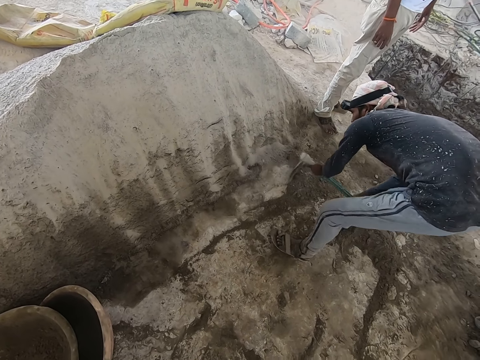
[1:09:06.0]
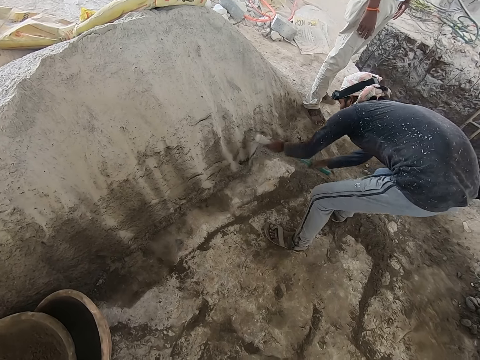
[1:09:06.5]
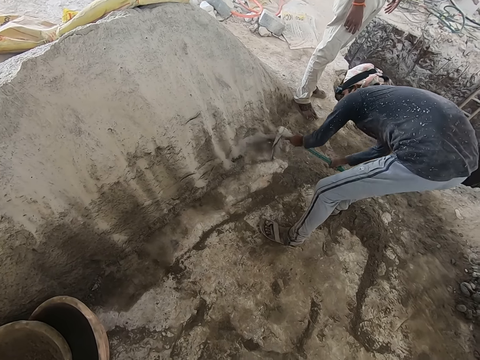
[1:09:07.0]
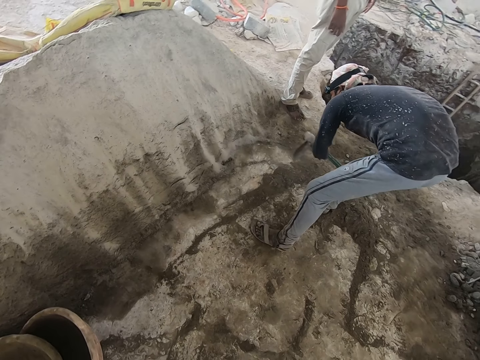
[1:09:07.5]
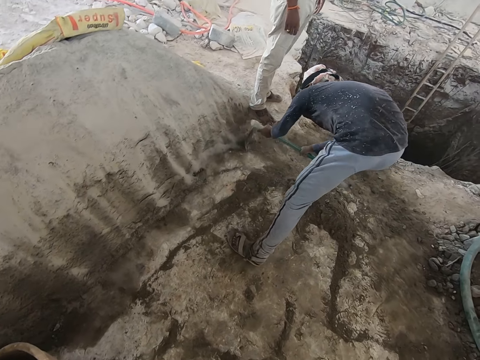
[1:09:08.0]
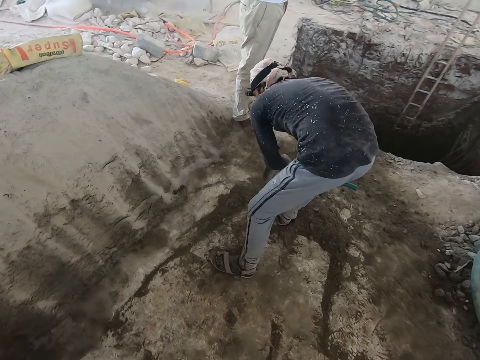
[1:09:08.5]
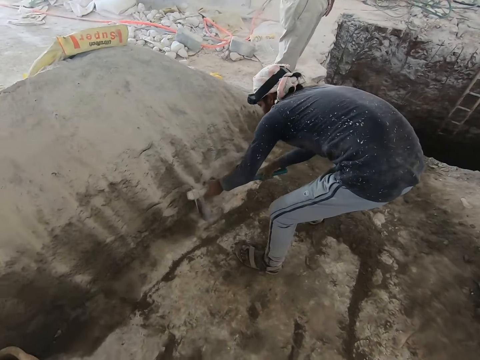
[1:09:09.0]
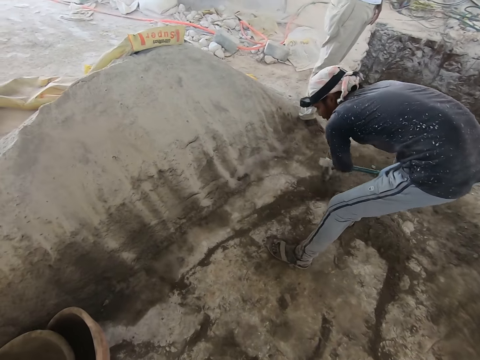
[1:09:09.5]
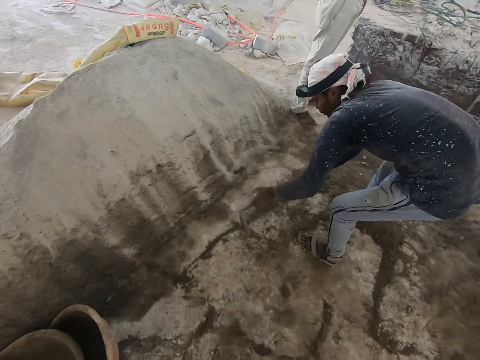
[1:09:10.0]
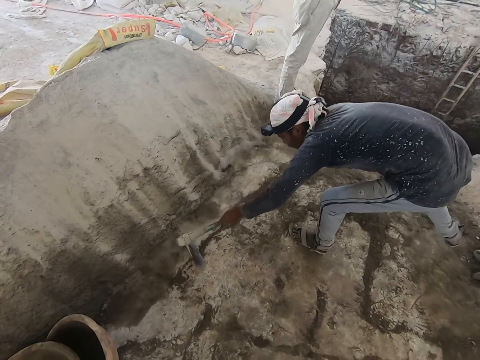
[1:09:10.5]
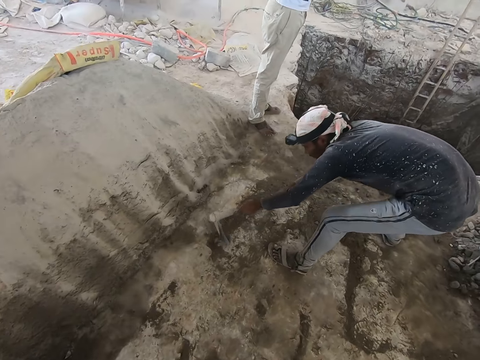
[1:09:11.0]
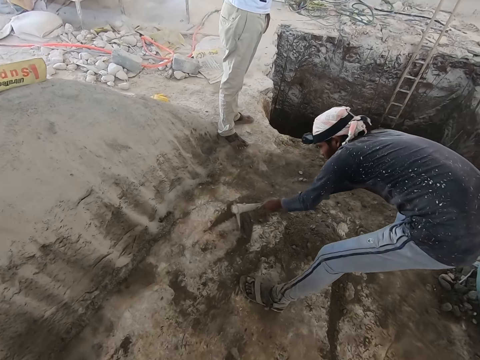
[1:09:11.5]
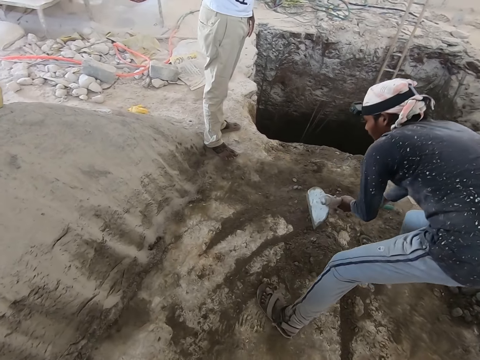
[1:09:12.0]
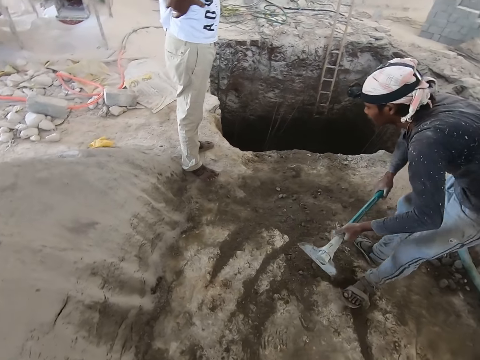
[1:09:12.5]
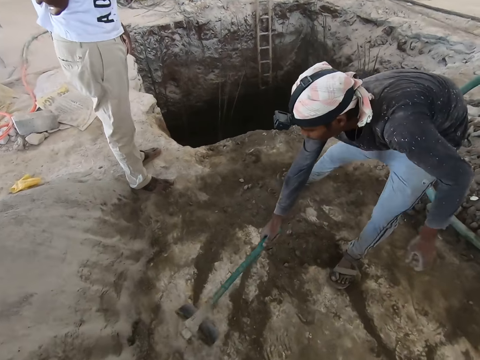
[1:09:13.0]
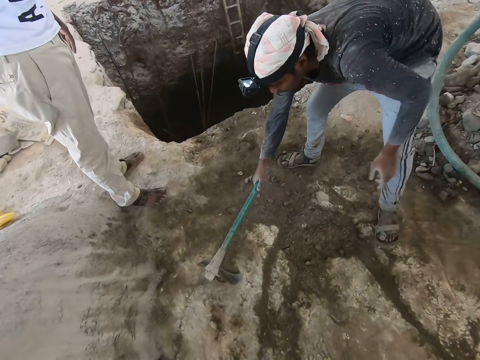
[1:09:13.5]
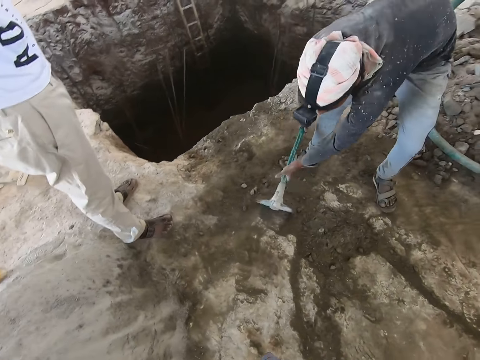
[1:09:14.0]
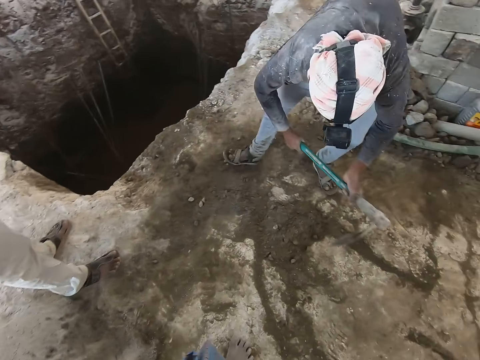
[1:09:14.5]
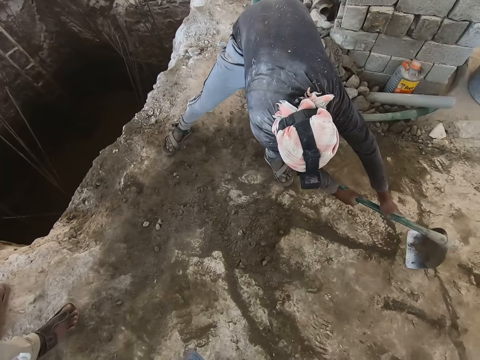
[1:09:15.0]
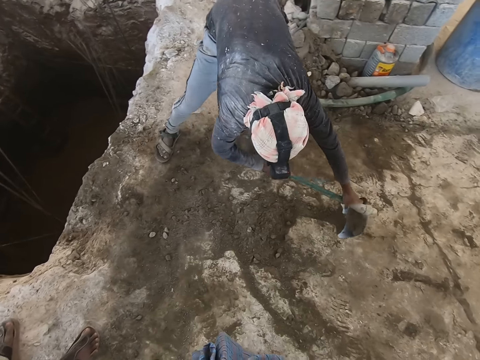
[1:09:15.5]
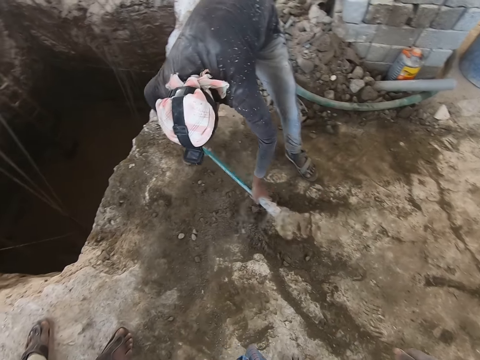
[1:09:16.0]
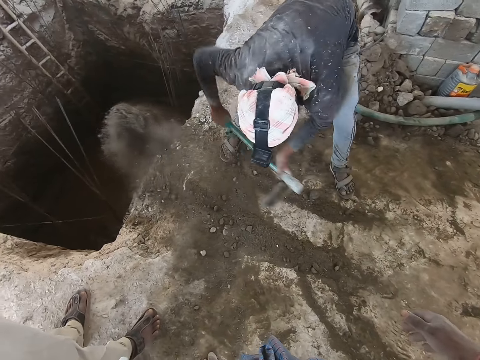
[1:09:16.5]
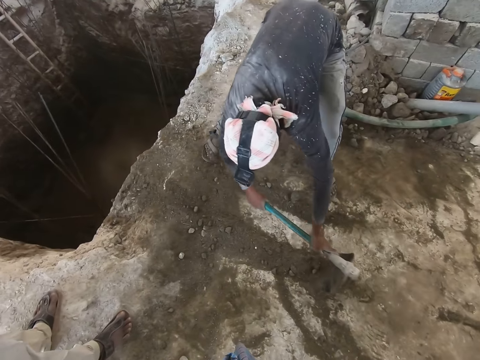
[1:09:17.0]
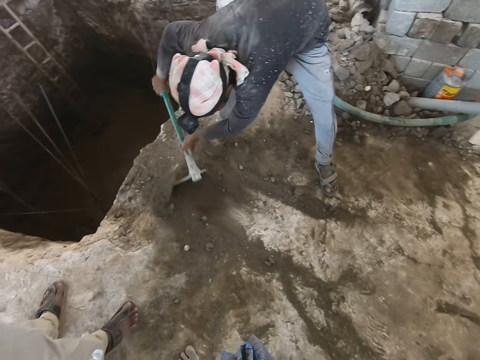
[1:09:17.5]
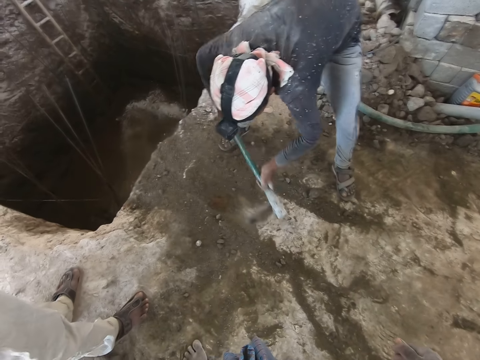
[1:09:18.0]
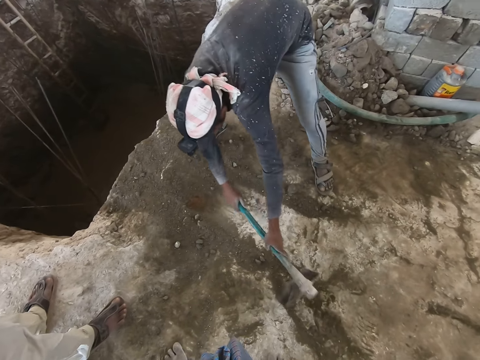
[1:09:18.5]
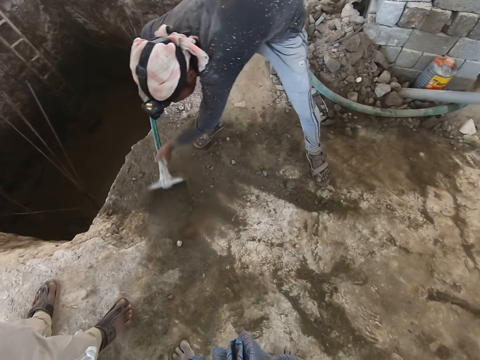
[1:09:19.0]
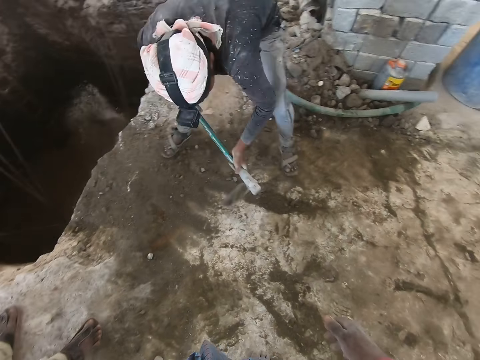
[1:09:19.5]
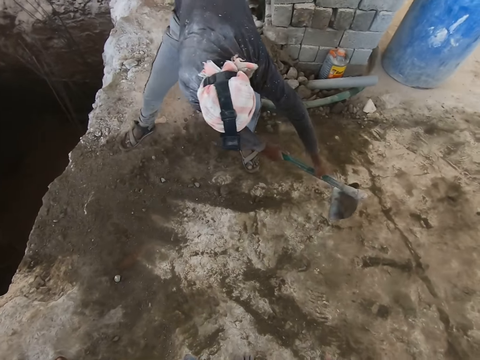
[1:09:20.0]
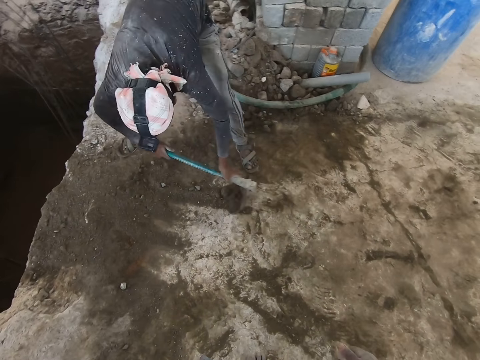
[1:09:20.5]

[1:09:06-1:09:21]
The camera wearer looks around. A man talks. Another man moves sand with a shovel. The other man pours some mortar from the ground into the pit with the hoe in his hands.

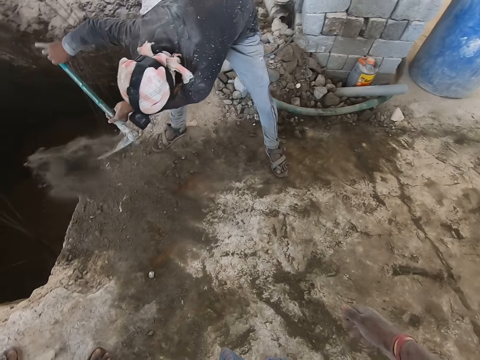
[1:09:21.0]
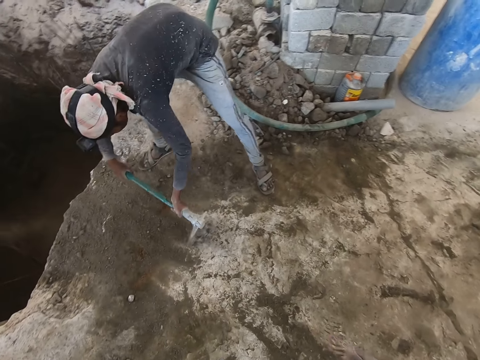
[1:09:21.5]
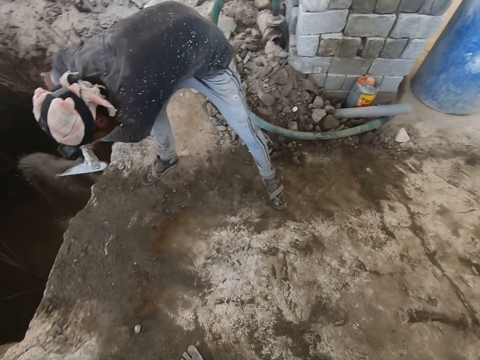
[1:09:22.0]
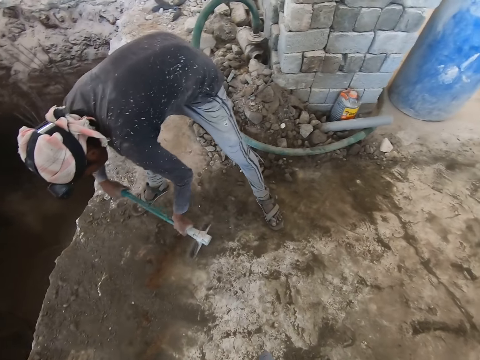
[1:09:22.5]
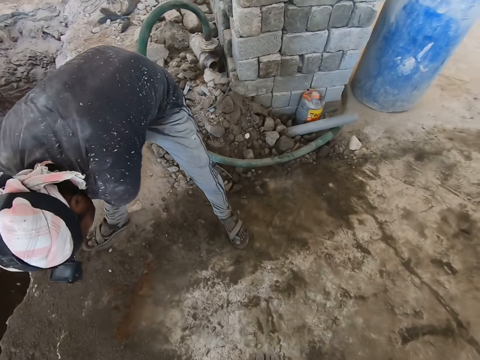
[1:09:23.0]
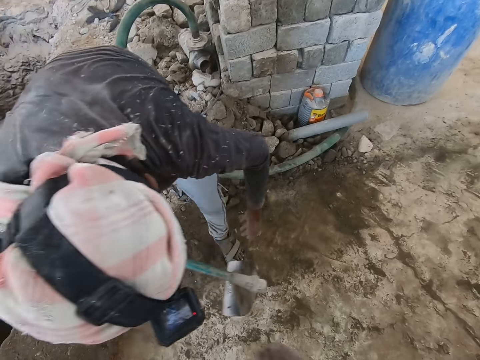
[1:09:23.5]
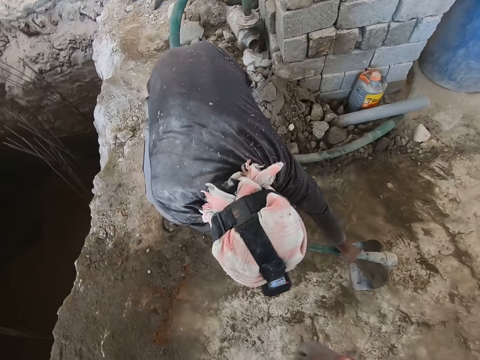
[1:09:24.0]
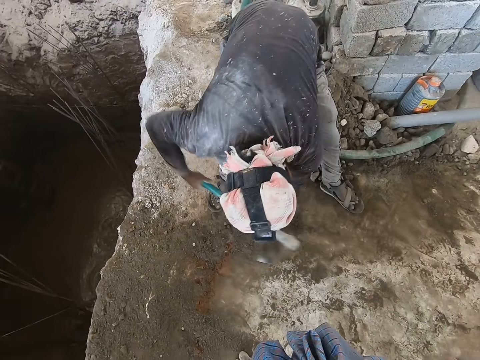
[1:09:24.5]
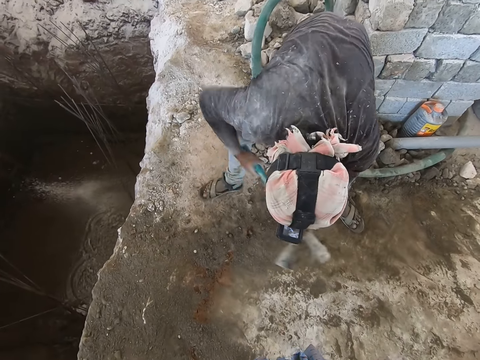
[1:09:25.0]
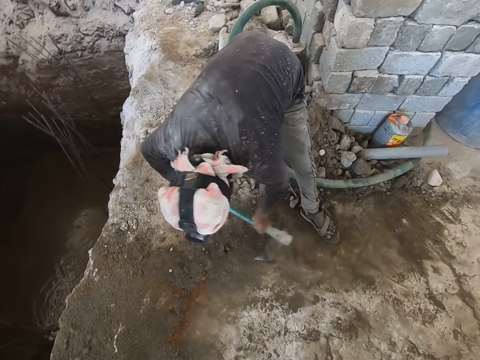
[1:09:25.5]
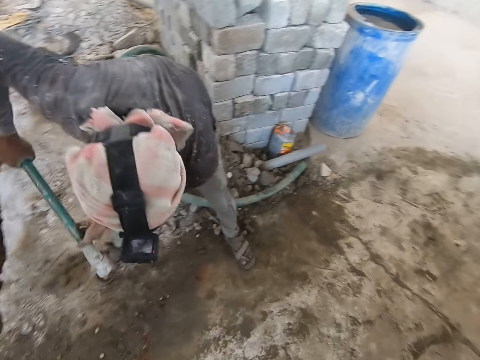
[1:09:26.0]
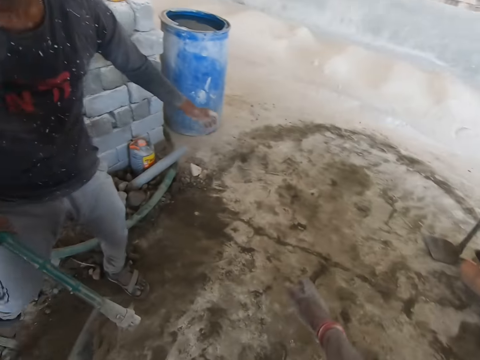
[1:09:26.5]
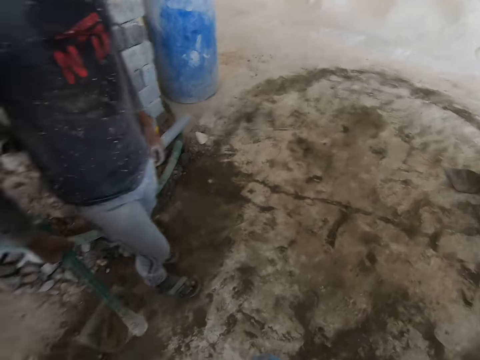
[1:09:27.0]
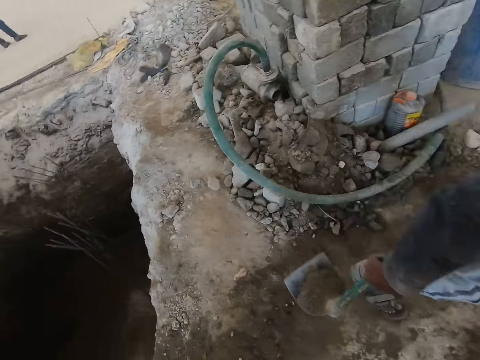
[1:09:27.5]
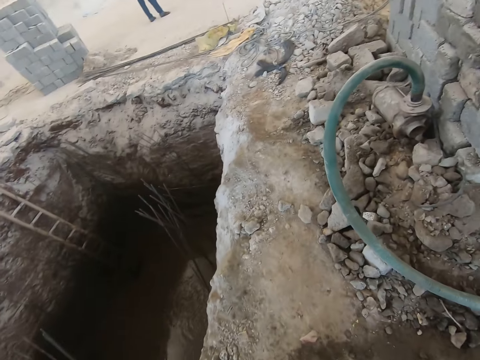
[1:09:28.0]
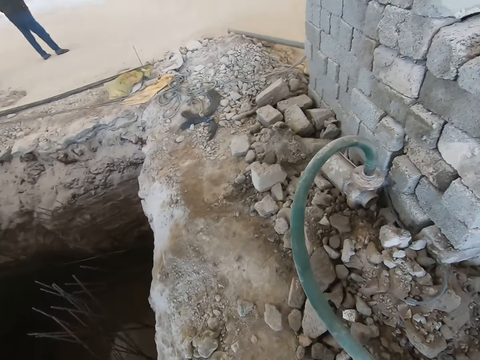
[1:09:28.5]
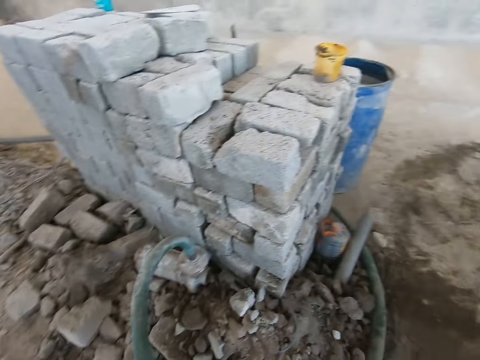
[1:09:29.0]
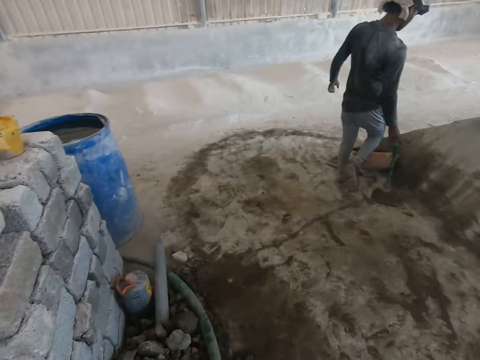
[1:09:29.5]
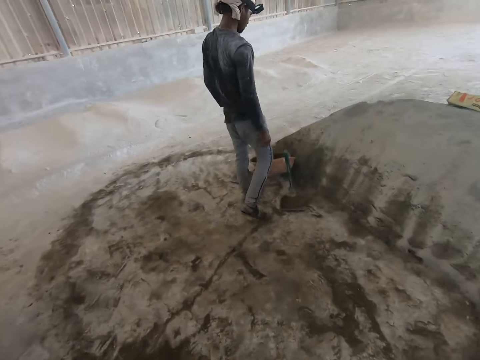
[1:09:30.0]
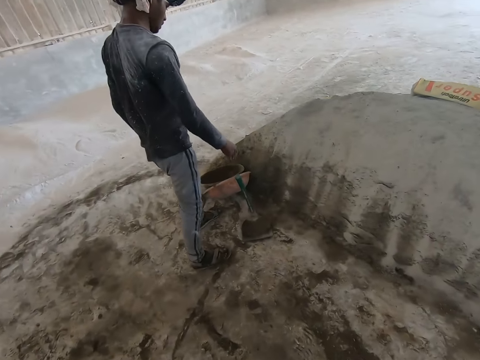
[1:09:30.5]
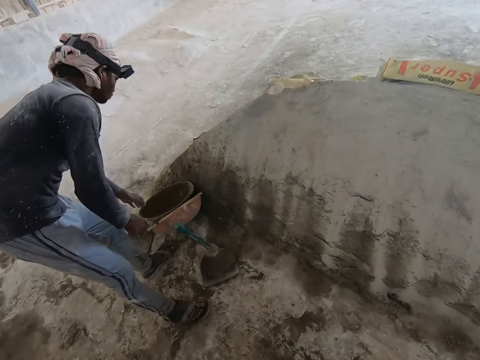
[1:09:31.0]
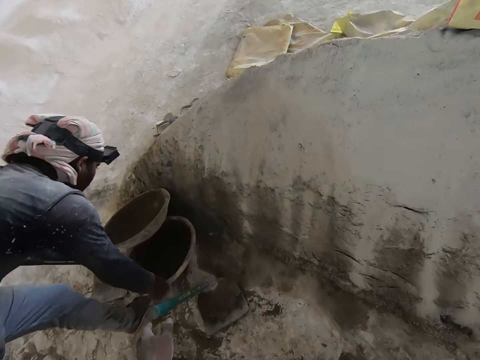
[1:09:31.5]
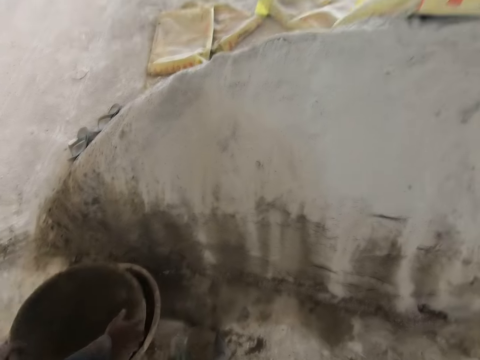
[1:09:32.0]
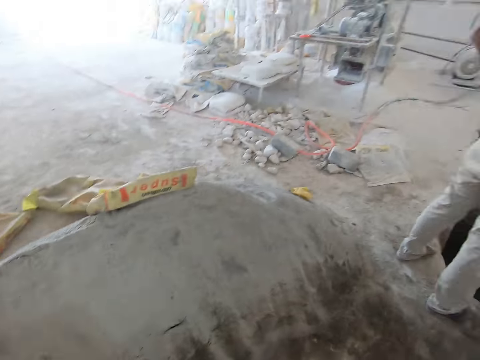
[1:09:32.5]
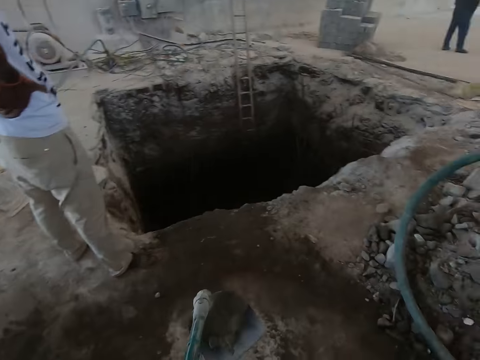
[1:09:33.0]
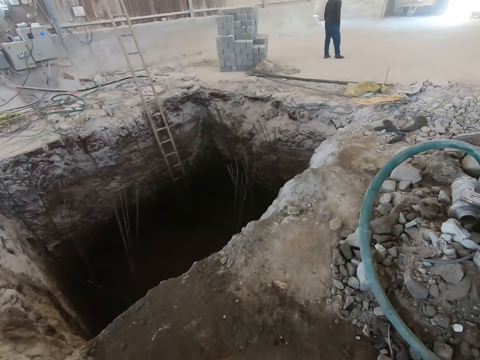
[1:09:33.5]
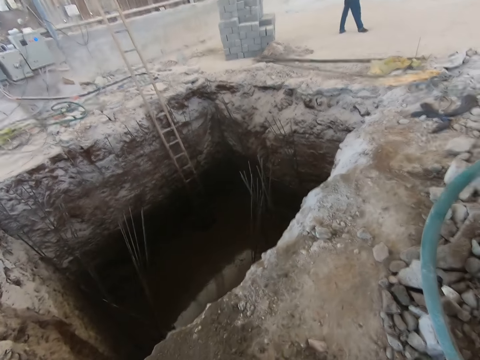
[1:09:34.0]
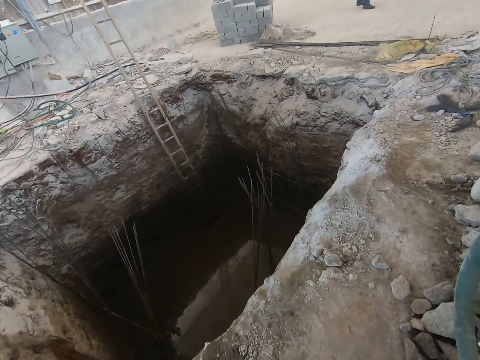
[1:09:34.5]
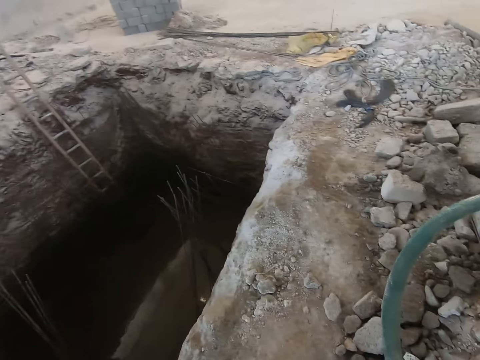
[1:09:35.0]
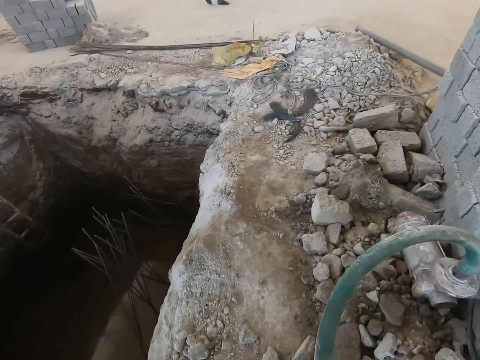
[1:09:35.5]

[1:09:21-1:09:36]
The camera wearer talks. They look around. They arrange the head pans on the ground with both hands. A man takes bowls. The camera wearer walks and talks.
